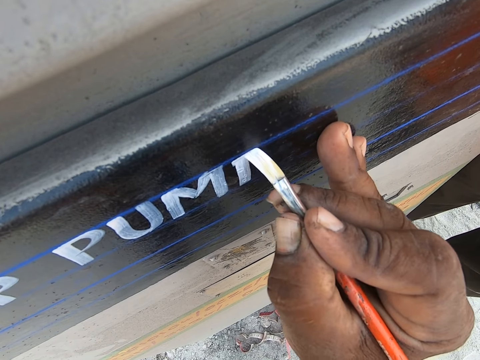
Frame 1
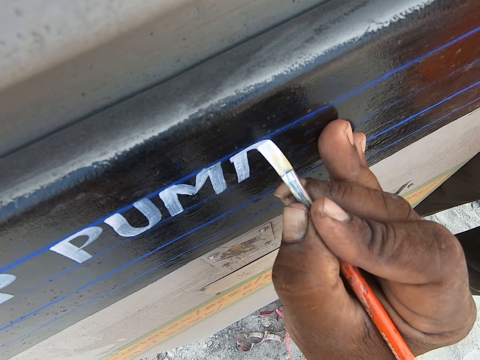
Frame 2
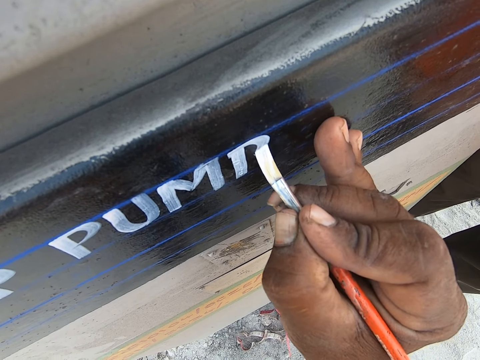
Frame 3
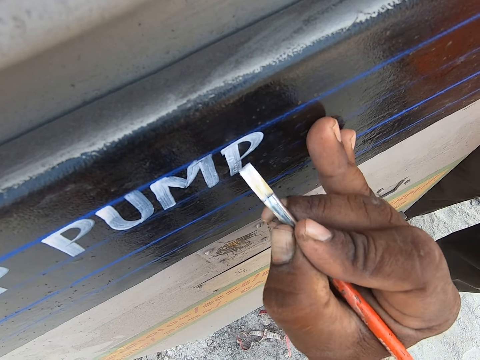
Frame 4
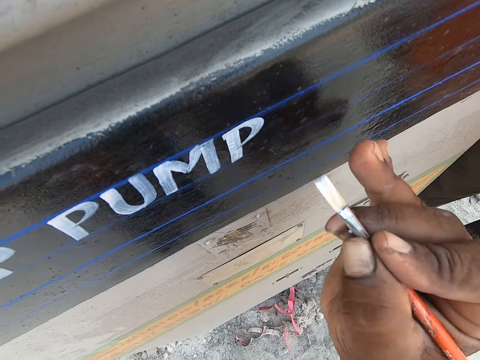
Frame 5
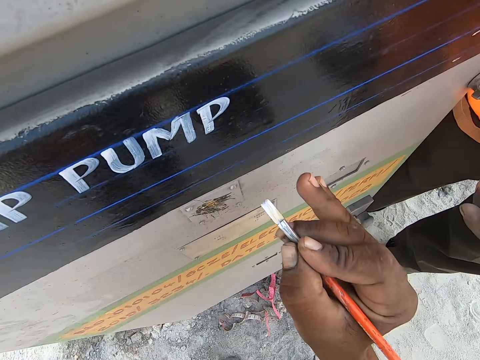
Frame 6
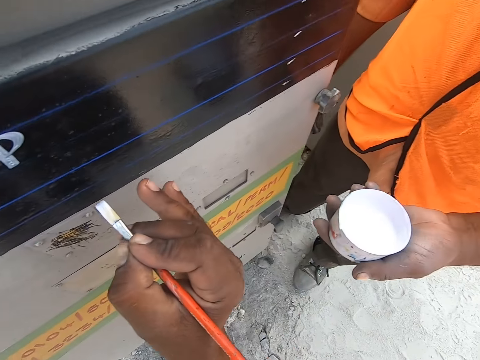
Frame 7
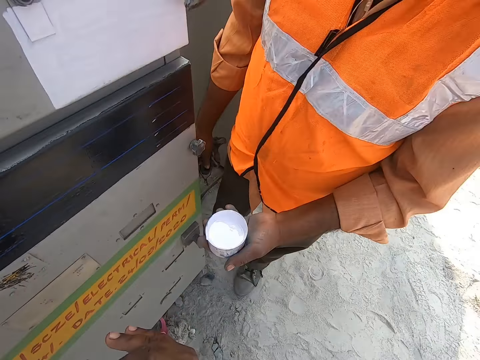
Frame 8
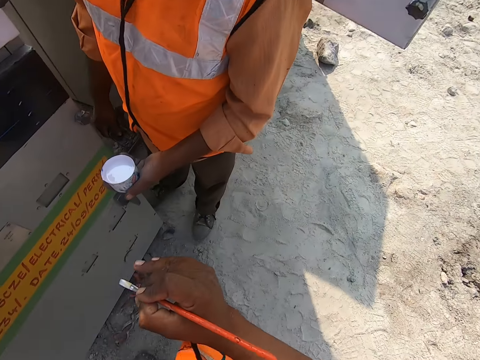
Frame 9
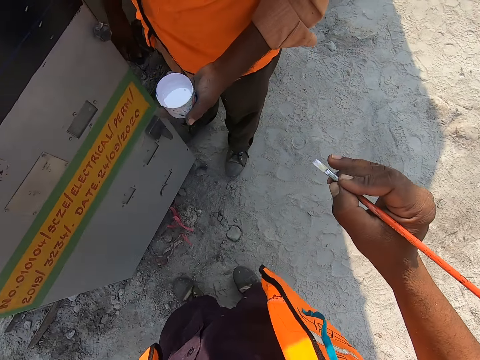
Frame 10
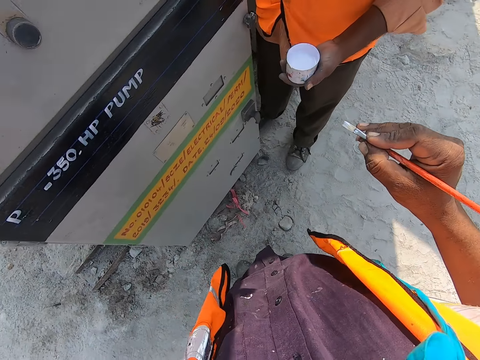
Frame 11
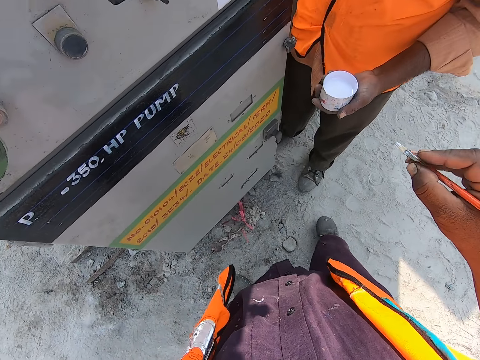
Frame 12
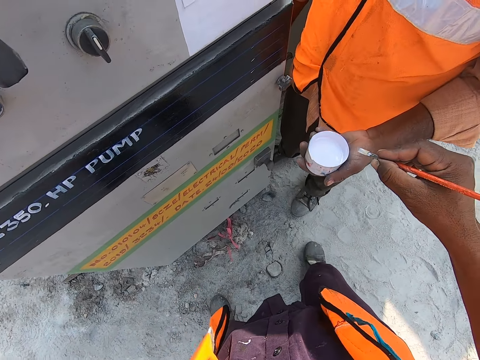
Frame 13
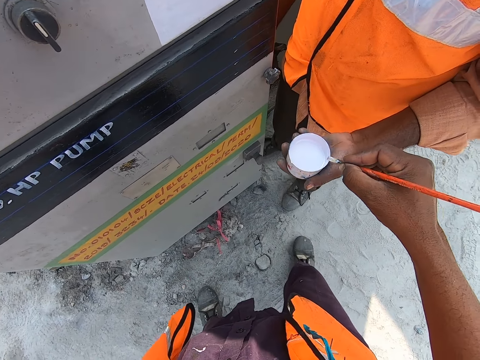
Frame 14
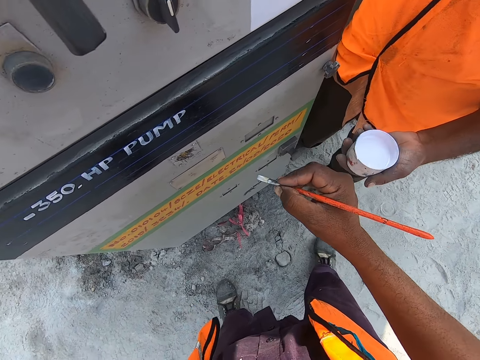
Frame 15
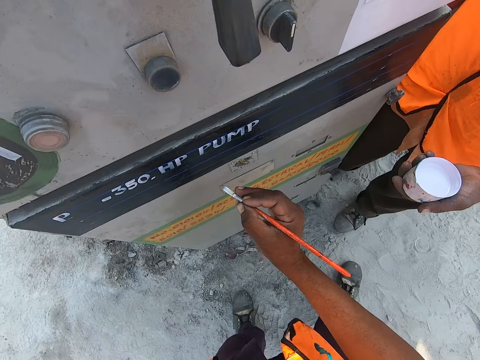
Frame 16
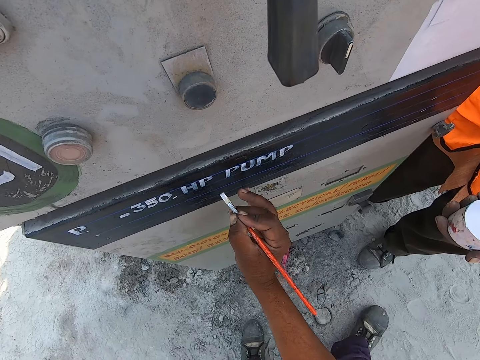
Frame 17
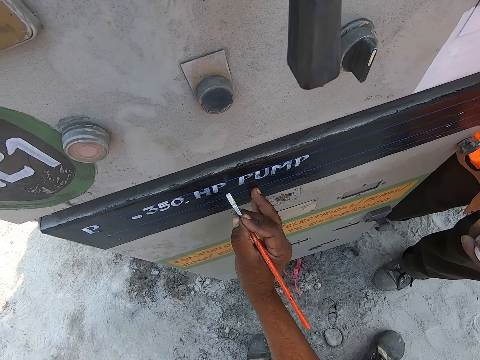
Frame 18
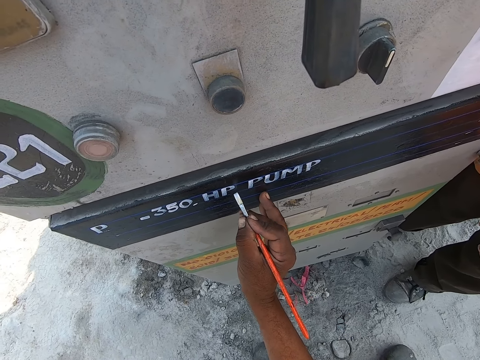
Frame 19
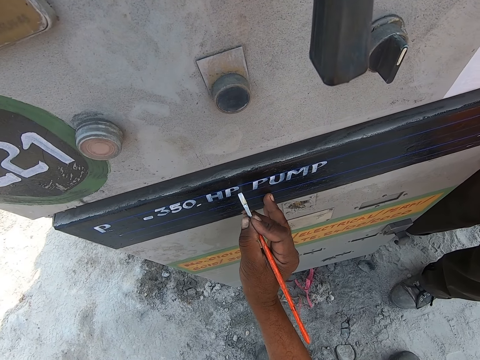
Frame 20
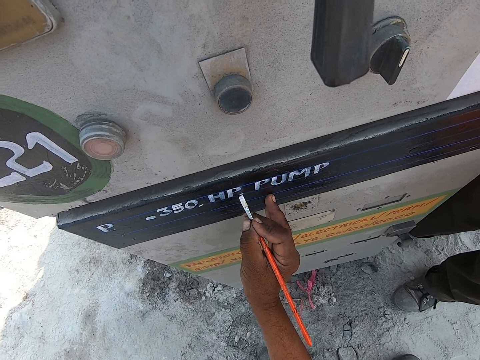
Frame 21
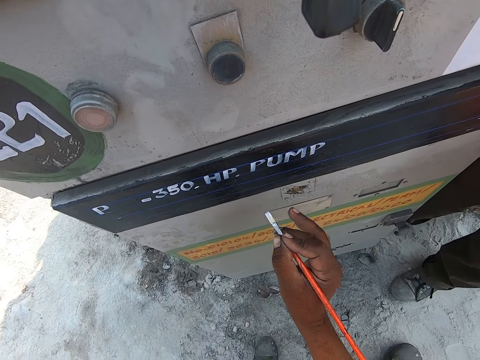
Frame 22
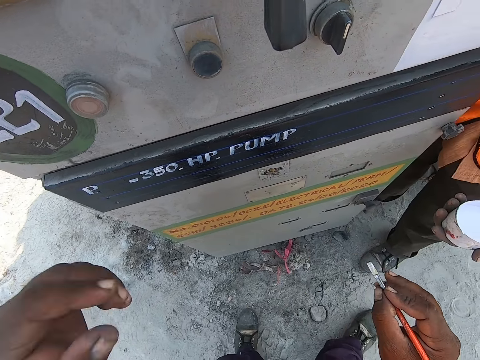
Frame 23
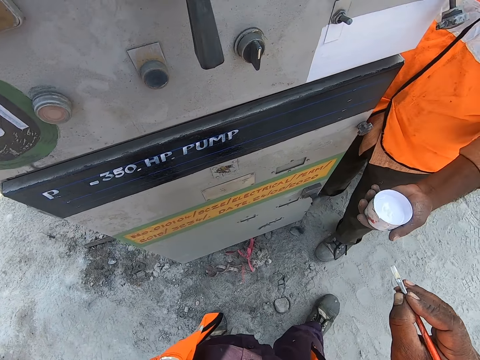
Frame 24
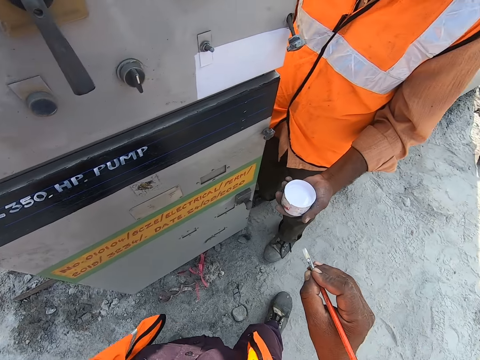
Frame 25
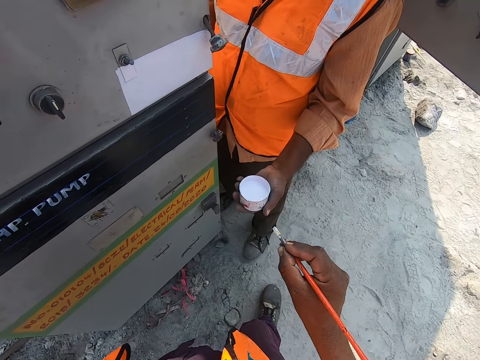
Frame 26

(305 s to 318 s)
The camera wearer draws on the wall using a paint brush. They look sideways. They write on the metal with the paint brush and draw on the wall using the paint brush.

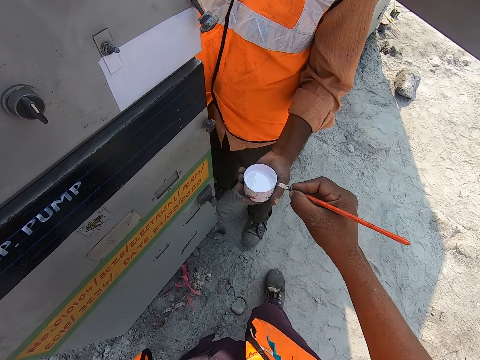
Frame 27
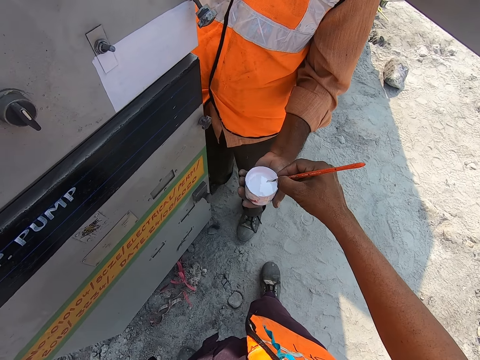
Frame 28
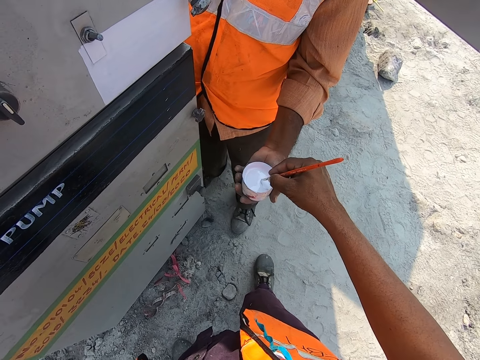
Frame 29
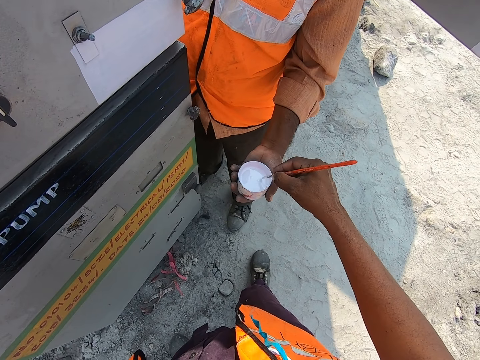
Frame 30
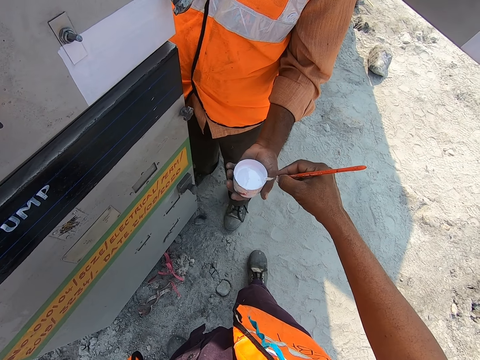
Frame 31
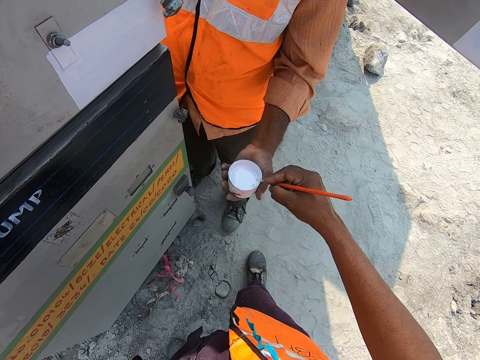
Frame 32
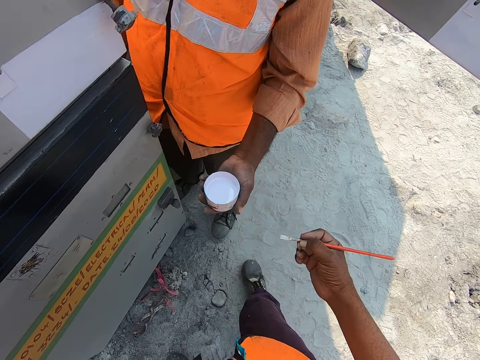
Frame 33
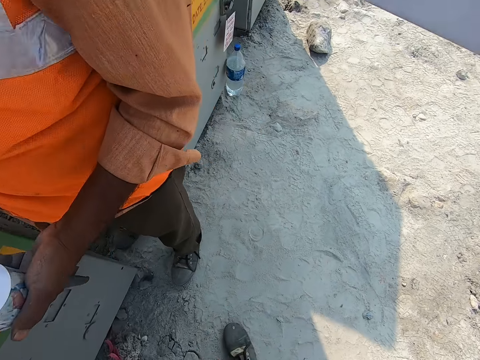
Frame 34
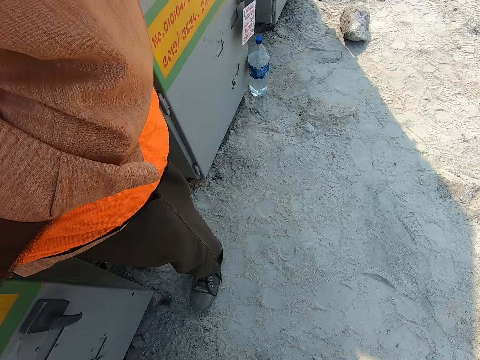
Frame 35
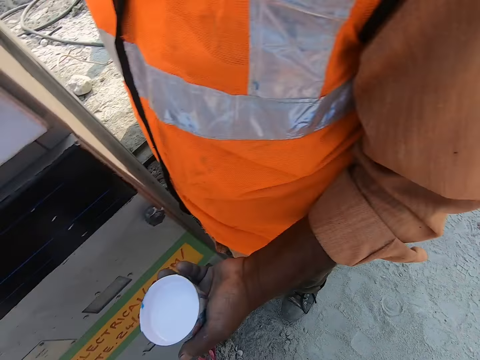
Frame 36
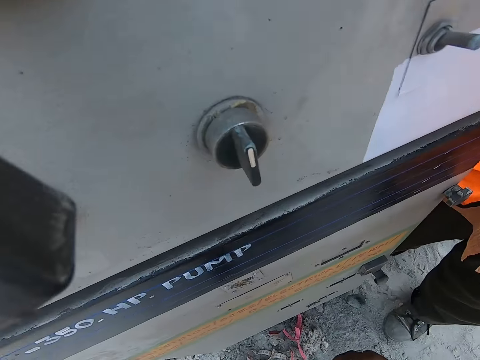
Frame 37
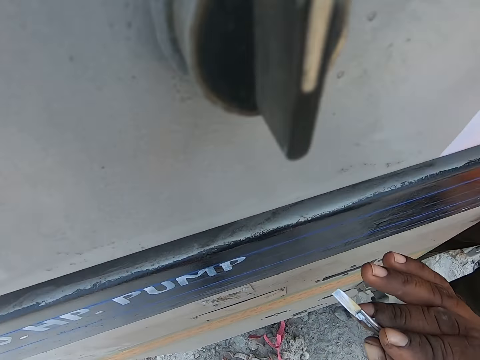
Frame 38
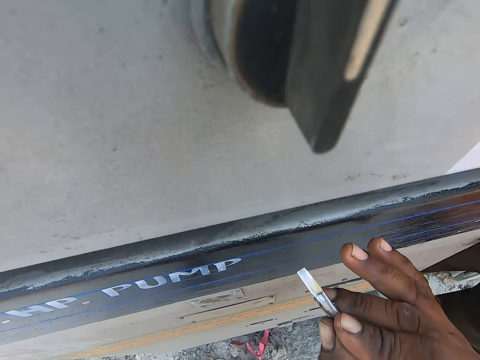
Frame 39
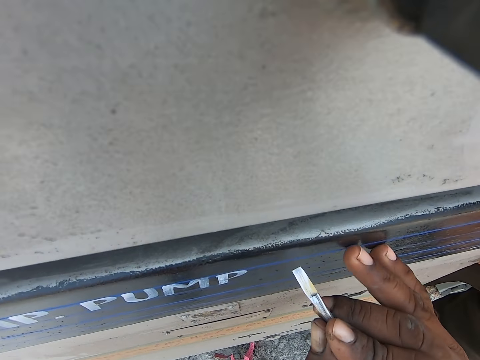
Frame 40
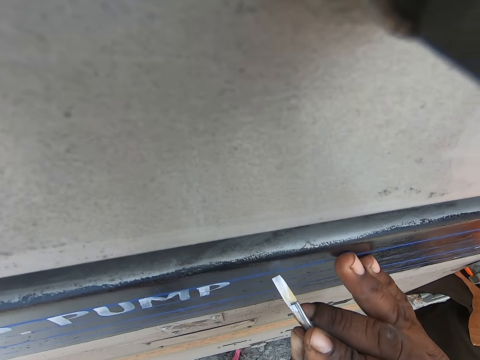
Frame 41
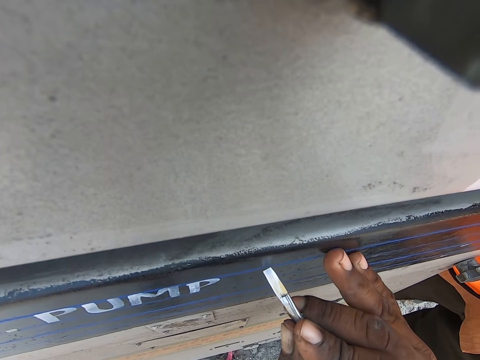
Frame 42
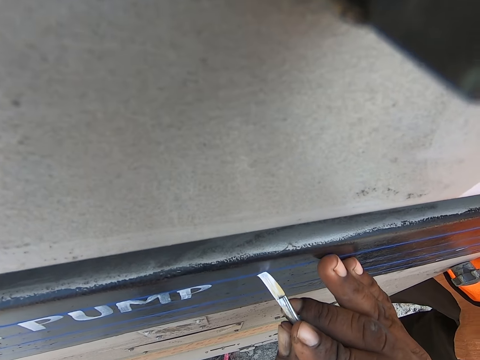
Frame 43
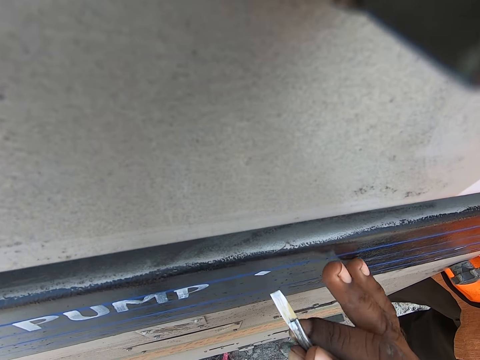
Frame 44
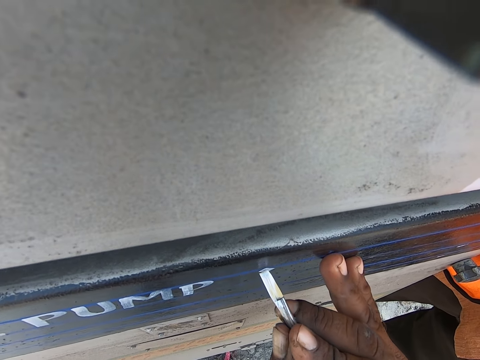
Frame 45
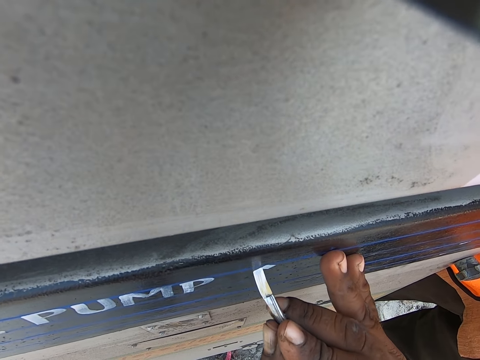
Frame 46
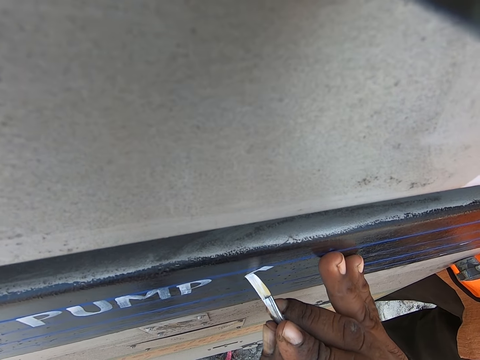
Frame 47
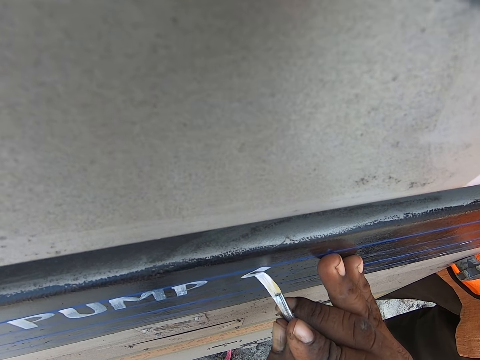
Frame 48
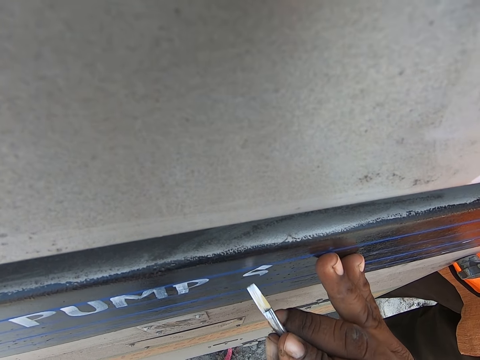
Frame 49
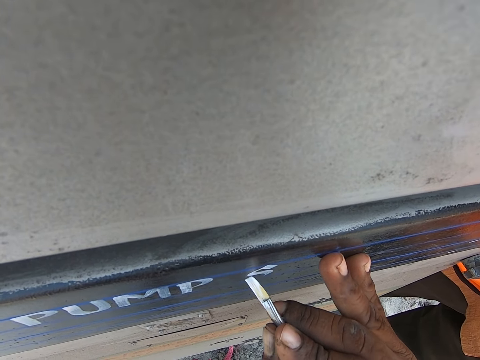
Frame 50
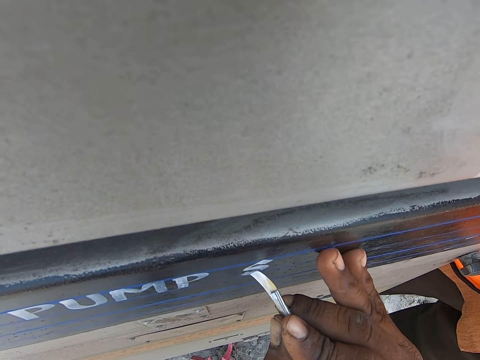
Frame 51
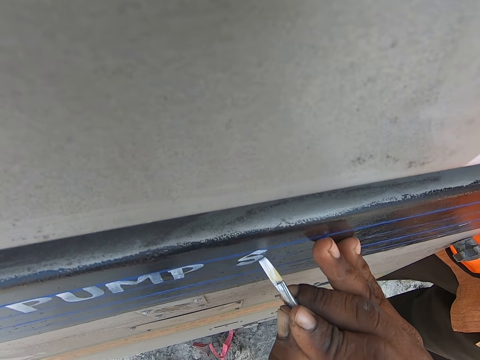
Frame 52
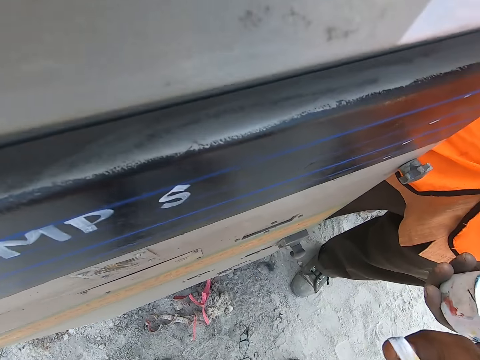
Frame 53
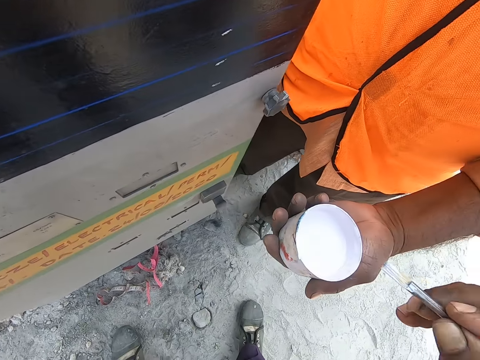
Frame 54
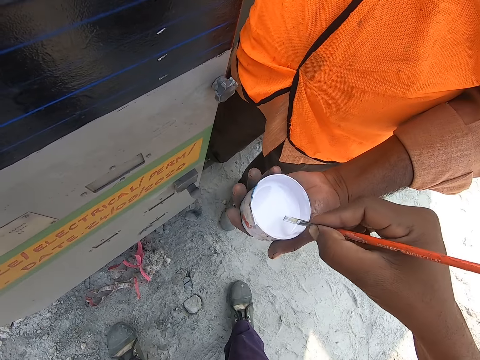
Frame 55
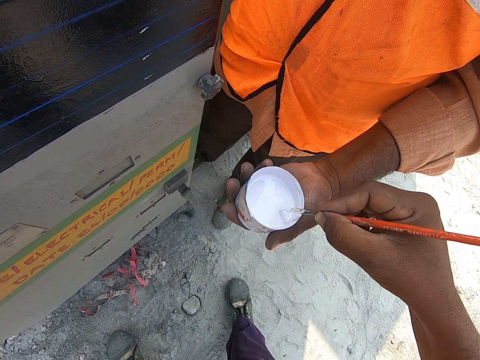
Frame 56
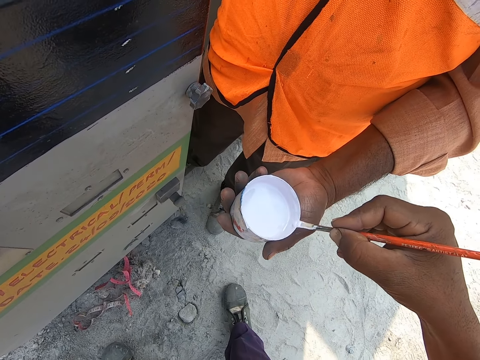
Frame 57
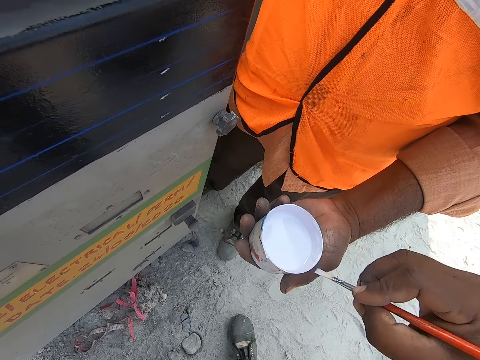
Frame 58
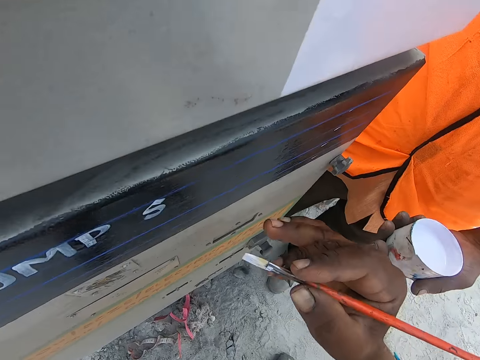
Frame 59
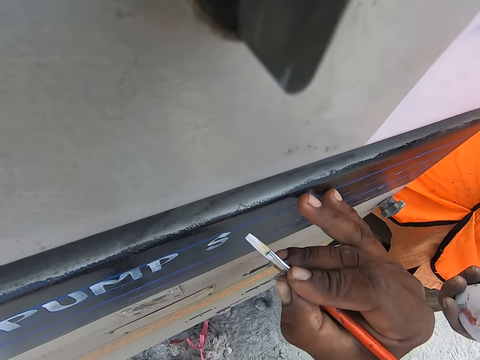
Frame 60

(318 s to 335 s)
The camera wearer takes paint on the container. They dip the brush in the paint with the right hand. They write on the metal with the paint brush. They draw on the wall using the paint brush. They take paint on the container. They dip the brush in the paint with the right hand.
